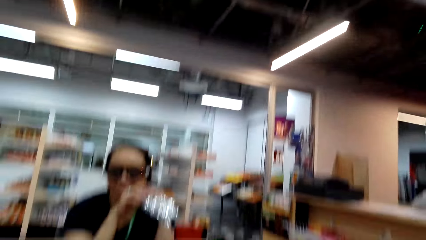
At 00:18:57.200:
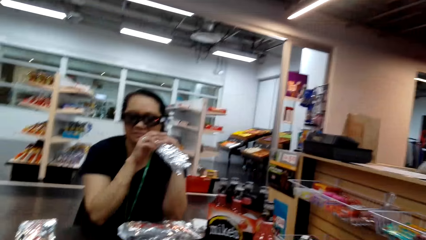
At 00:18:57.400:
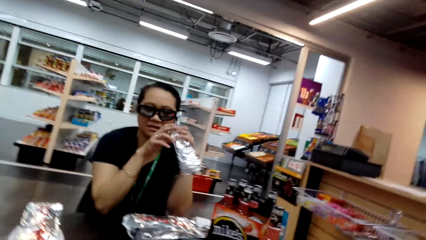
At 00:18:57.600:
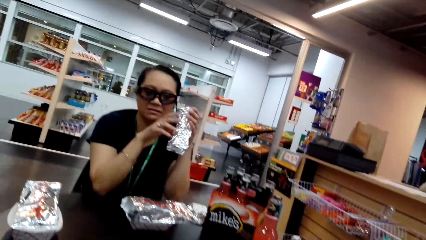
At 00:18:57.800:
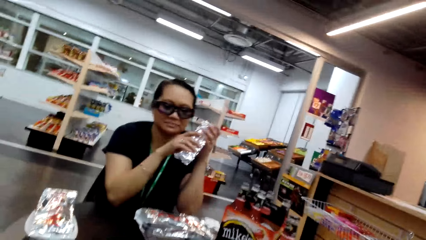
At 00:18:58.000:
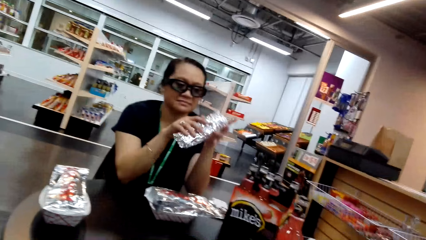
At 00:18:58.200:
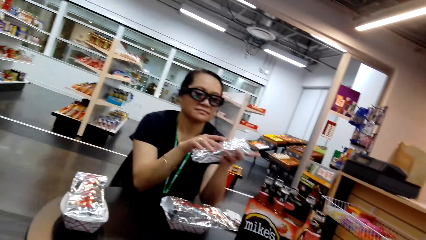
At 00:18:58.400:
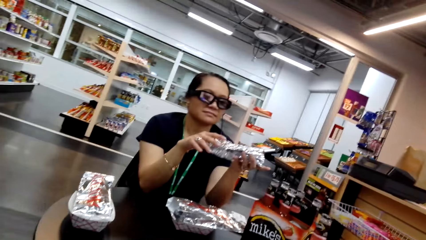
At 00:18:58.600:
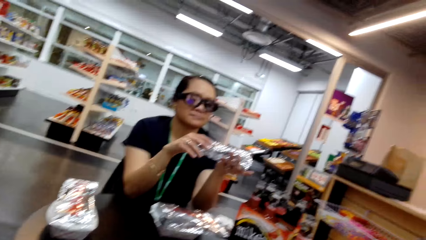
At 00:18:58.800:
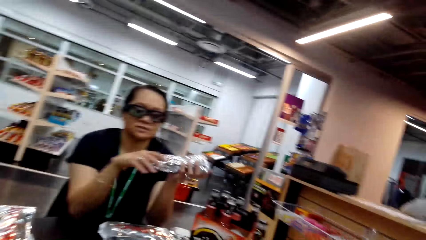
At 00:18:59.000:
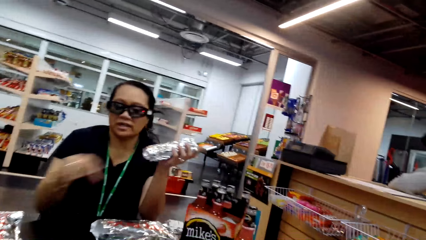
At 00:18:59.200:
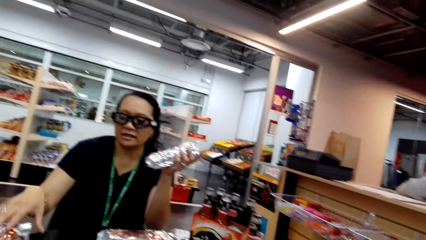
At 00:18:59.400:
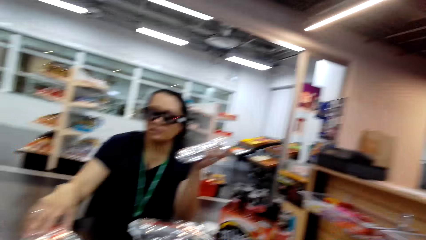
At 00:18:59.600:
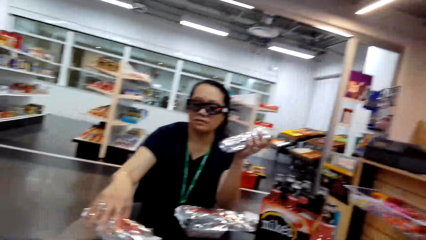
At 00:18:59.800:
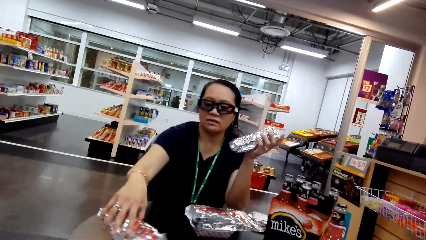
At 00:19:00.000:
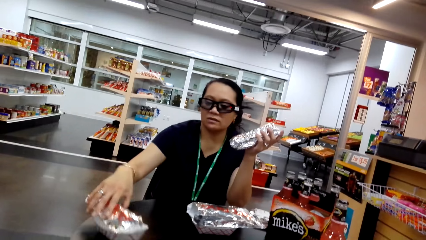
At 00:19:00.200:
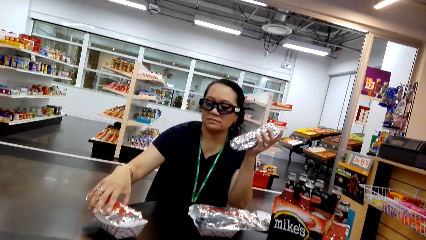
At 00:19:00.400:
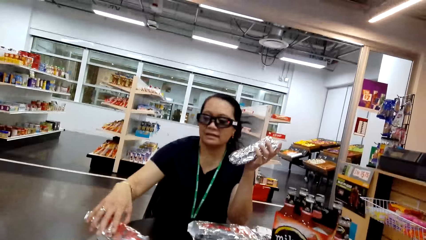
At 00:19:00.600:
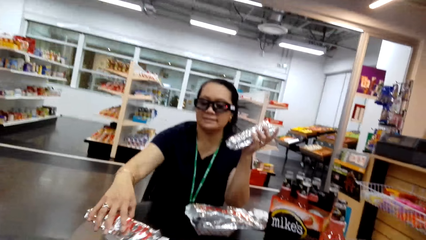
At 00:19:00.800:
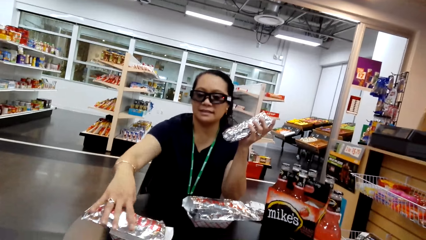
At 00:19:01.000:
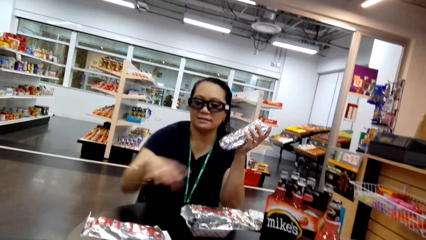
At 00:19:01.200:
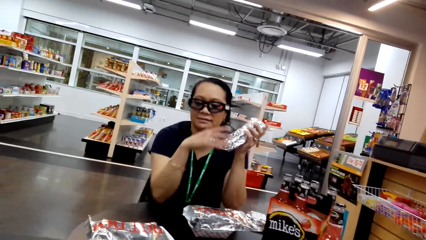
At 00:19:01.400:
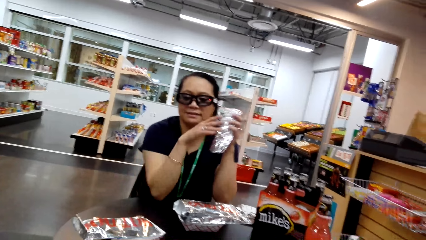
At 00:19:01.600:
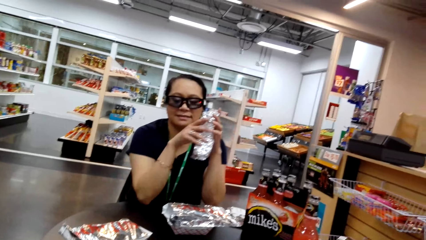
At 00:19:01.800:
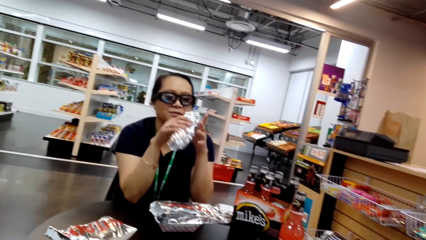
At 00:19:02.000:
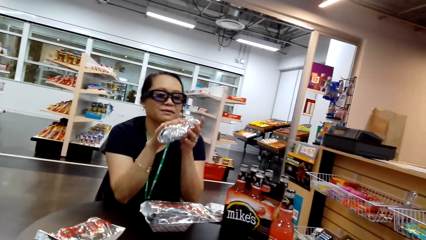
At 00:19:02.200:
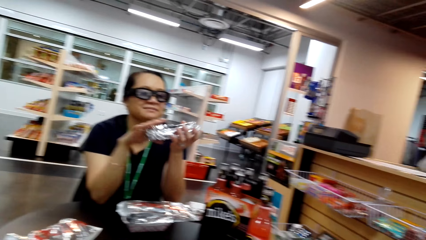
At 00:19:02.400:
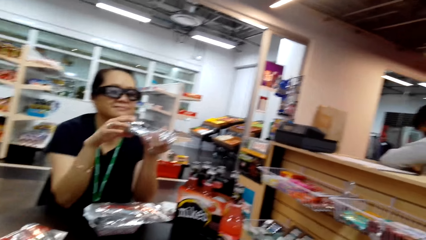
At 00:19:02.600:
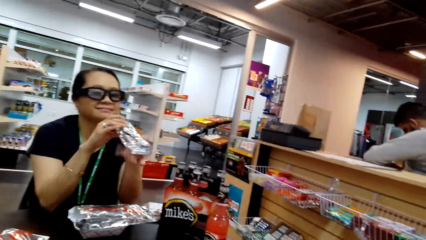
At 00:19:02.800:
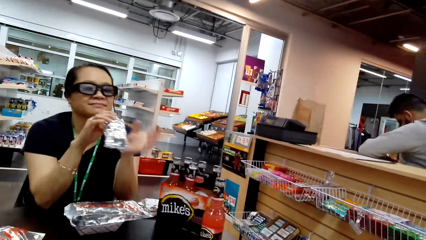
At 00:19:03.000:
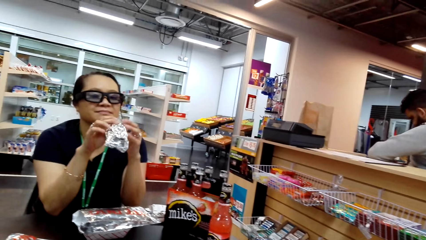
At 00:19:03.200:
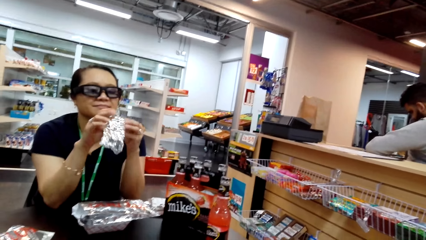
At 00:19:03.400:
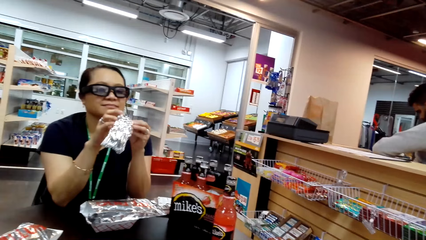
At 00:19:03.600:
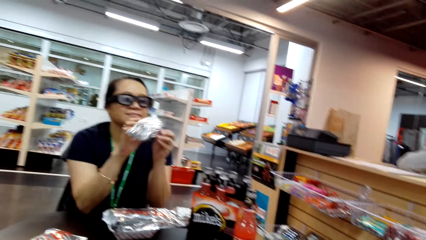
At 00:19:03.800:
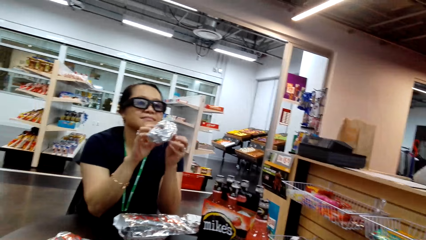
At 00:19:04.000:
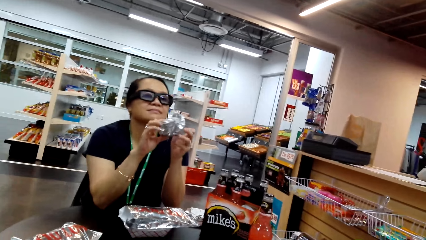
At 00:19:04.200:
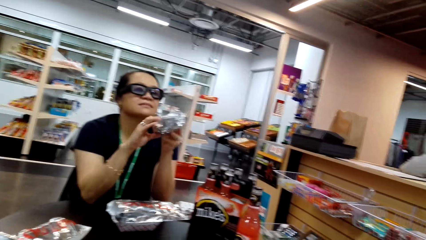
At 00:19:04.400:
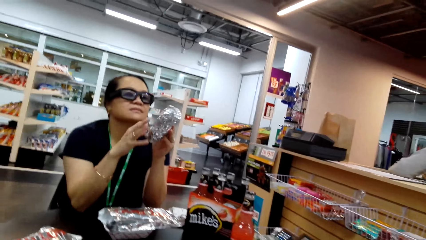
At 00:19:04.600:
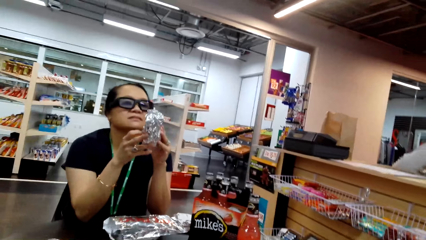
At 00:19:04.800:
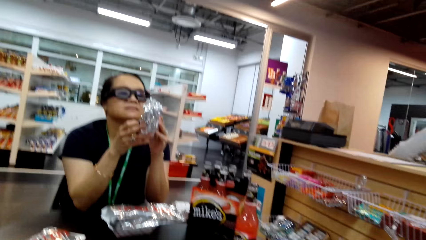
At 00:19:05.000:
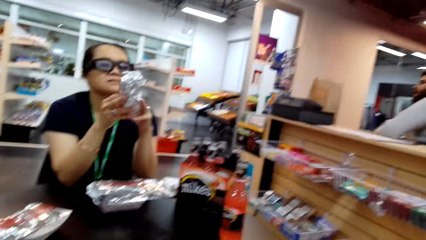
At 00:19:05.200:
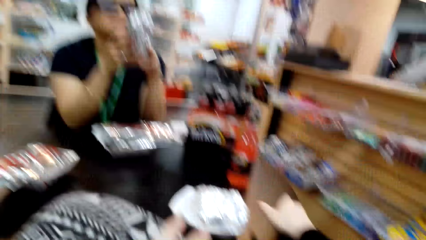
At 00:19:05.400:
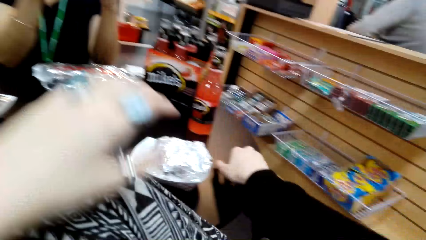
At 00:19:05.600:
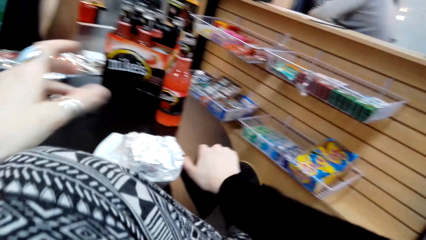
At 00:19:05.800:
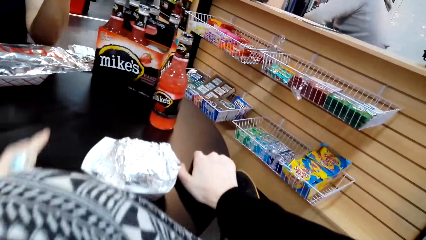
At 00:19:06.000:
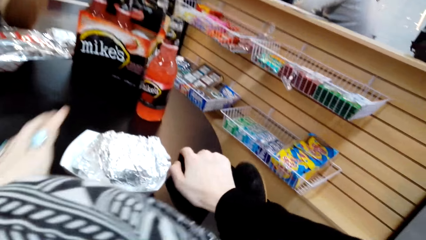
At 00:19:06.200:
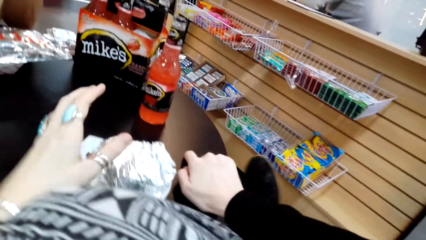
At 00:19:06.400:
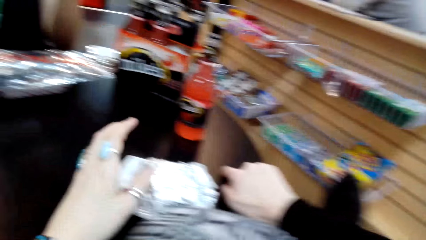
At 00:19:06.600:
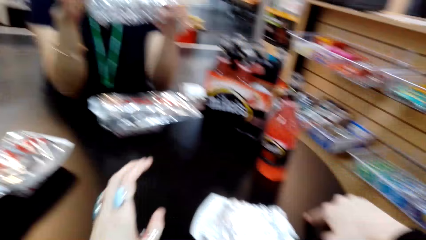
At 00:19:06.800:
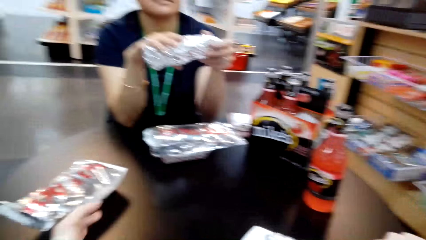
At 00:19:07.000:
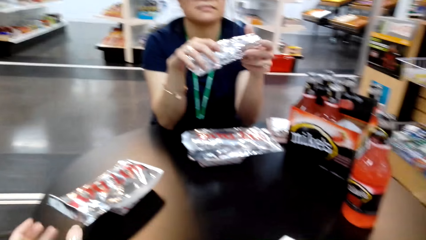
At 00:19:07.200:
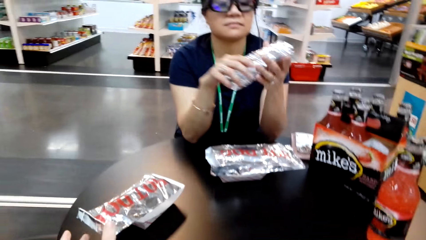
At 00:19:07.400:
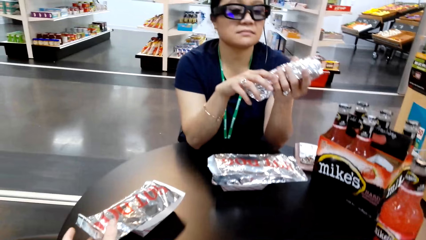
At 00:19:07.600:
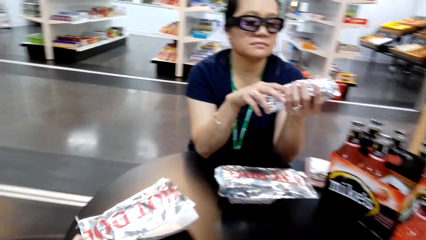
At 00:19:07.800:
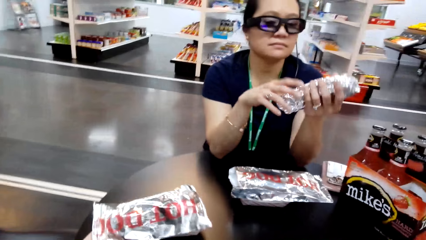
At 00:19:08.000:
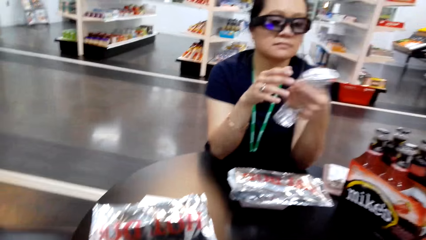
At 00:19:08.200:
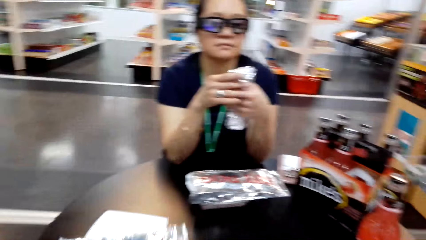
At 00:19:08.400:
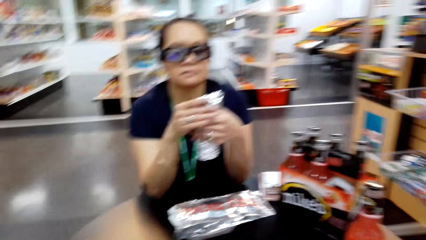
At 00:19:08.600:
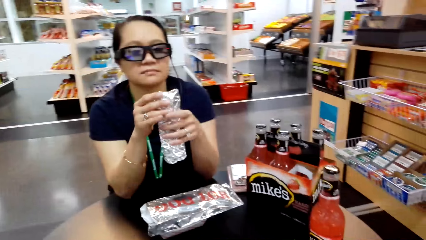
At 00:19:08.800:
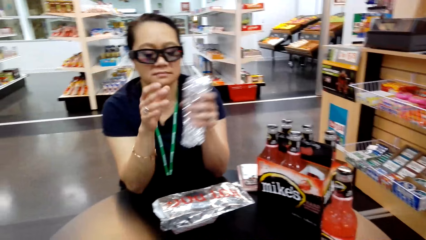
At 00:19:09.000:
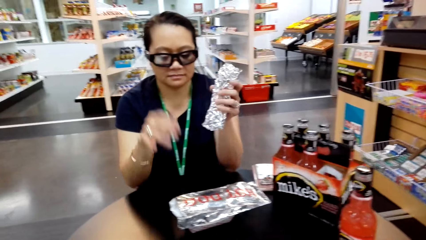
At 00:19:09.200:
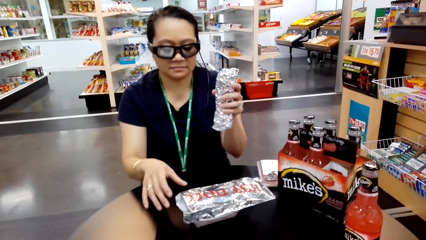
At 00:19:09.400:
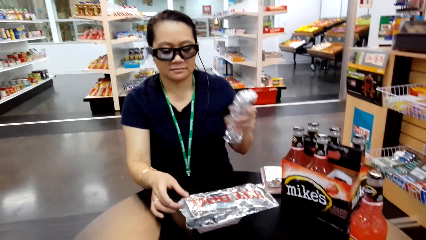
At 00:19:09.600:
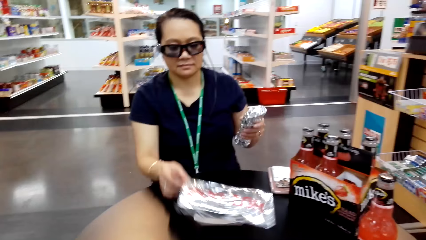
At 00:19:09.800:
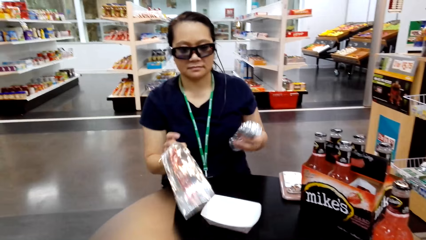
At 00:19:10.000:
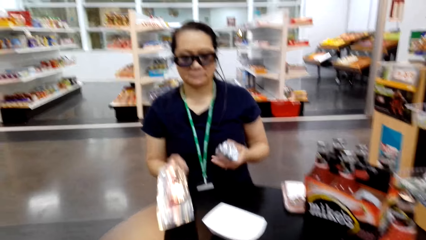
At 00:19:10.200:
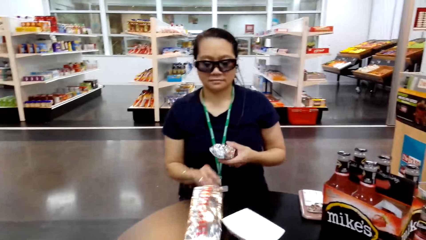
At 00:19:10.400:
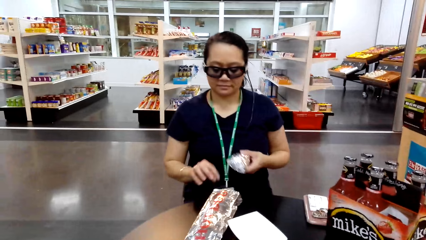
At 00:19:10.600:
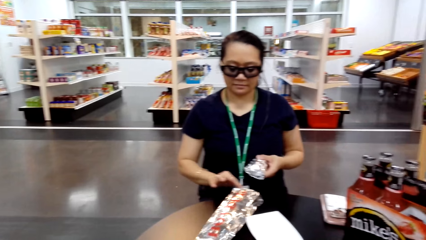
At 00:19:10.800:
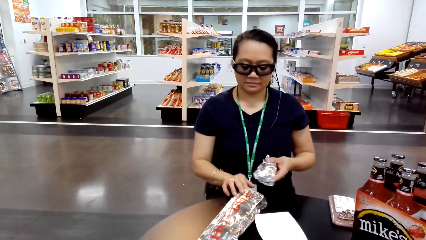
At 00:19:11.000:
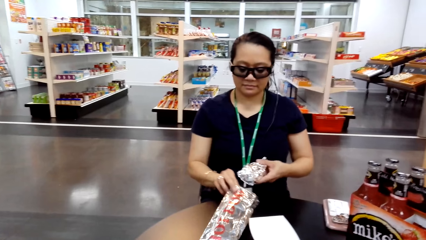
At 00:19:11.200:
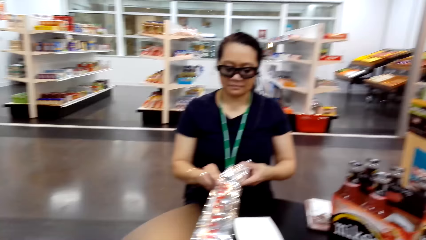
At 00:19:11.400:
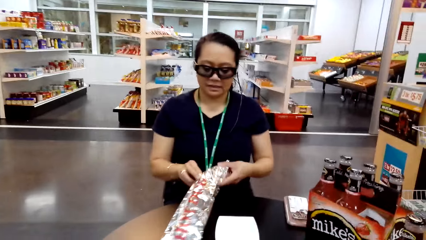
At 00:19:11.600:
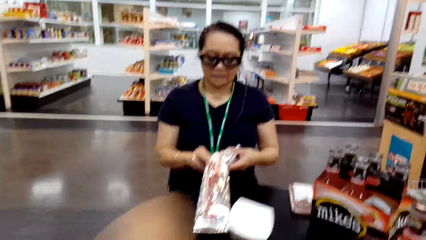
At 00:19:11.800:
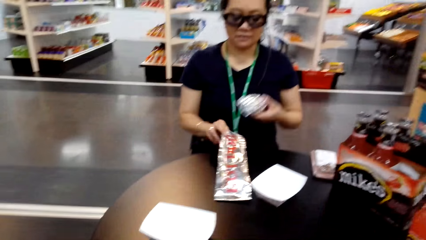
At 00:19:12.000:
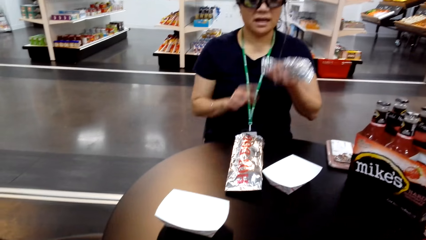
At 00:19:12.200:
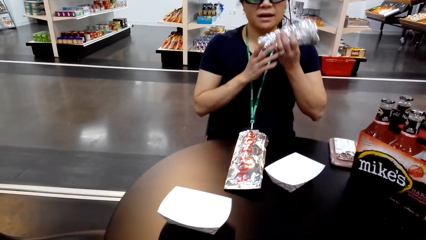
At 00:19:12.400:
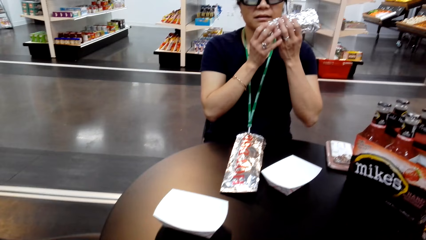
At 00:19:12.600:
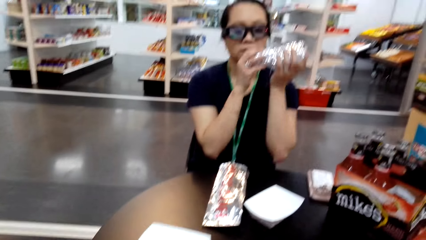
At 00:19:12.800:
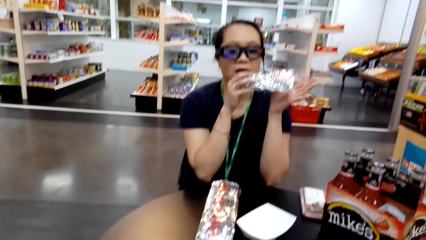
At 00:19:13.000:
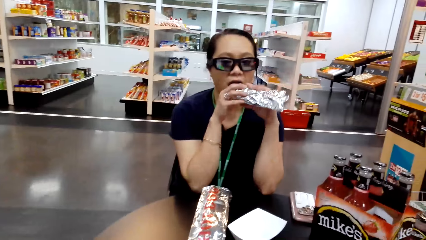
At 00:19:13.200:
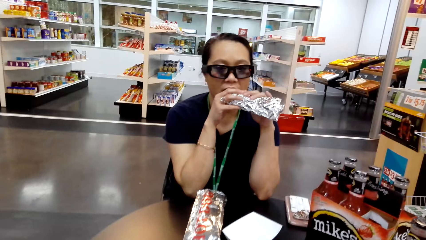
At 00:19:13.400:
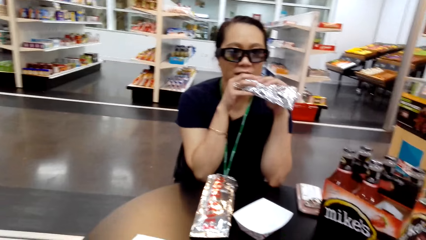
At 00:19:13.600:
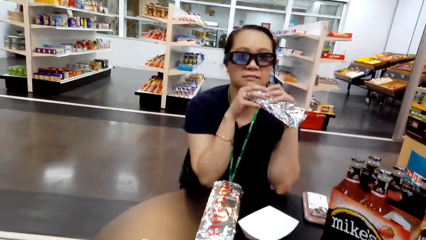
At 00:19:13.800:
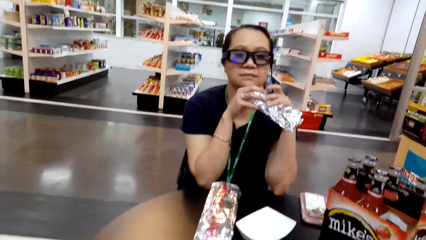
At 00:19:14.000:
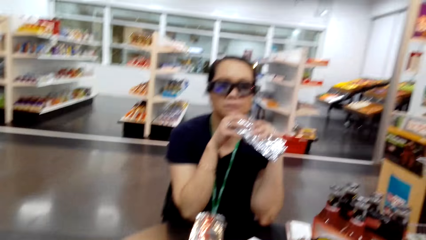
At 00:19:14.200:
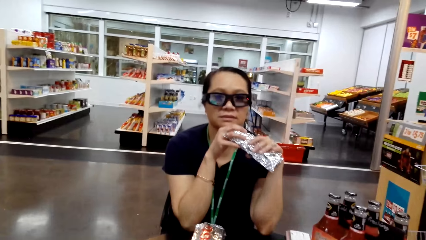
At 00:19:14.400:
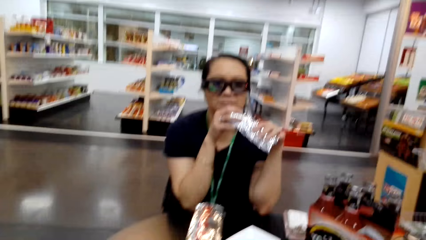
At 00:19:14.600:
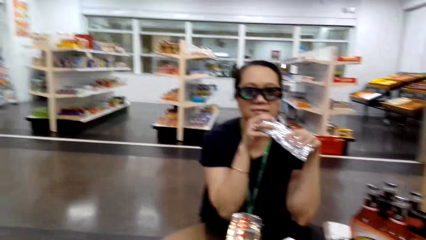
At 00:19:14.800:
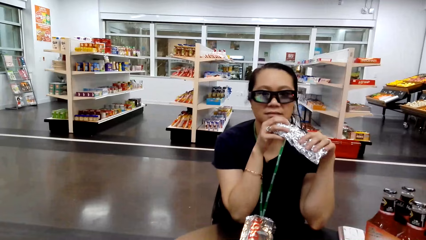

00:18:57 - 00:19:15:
The woman talks to the camera wearer. The woman holds a foil of hot dog with her right hand. The woman talks to the camera wearer. The camera wearer talks to the woman. She looks at the table and talks to the woman. She talks to the woman again. She touches the foil of hot dog with her left hand. She picks a package from the table. The woman picks a paper and holds the foil with her right hand. The camera wearer talks to the woman. The woman puts the hot dog in the foil and holds the hot dog in her both hands.
